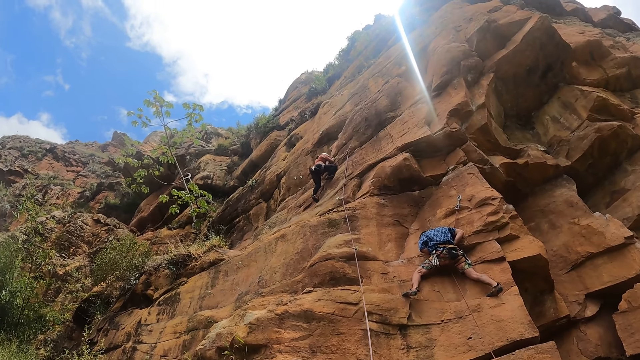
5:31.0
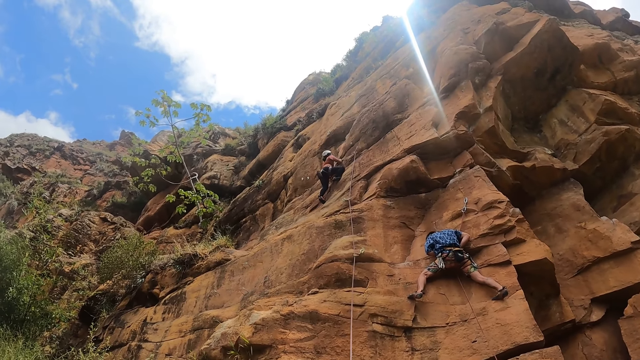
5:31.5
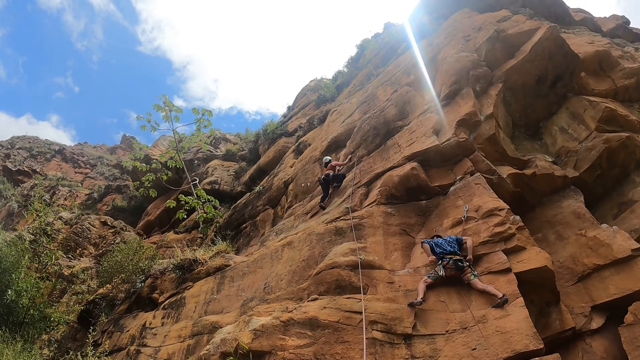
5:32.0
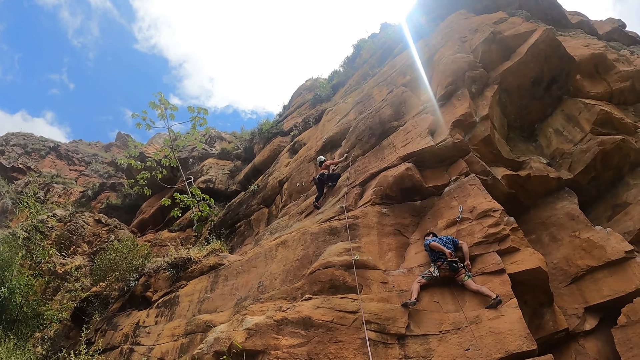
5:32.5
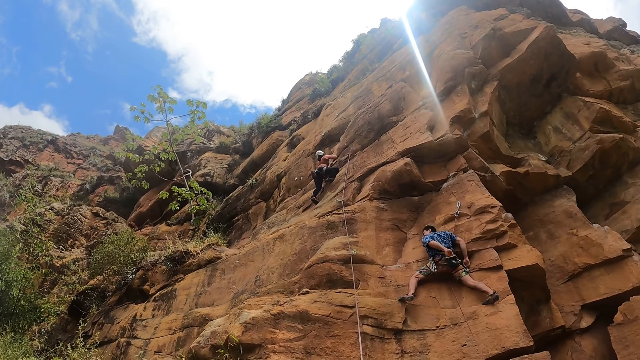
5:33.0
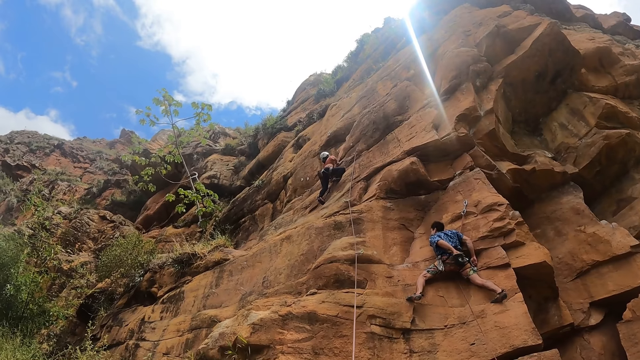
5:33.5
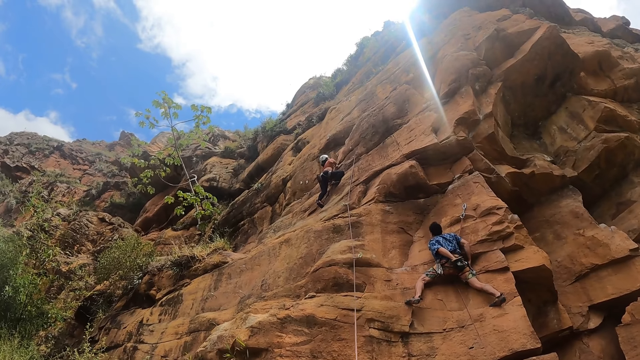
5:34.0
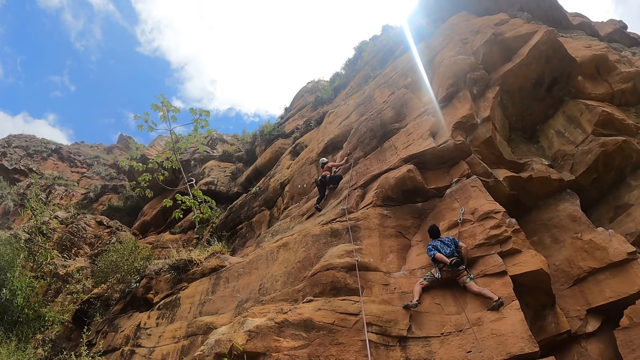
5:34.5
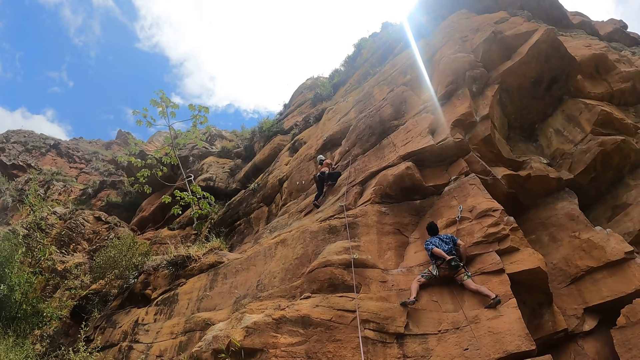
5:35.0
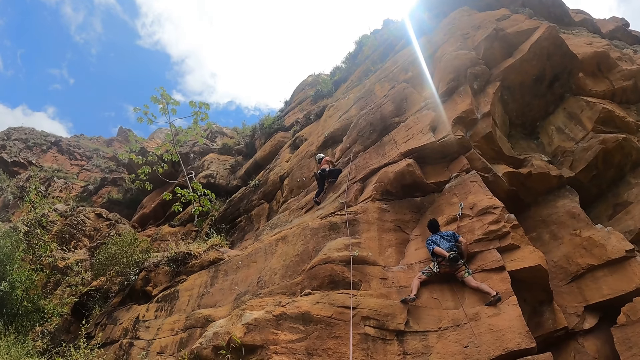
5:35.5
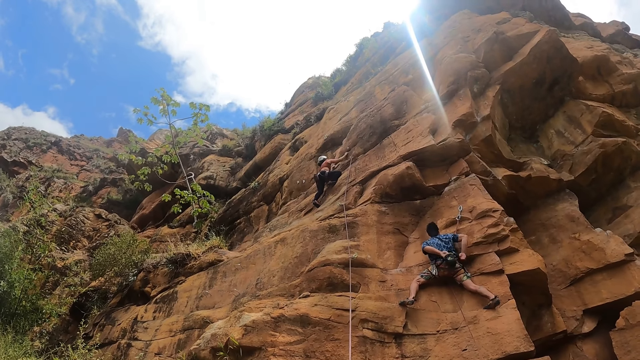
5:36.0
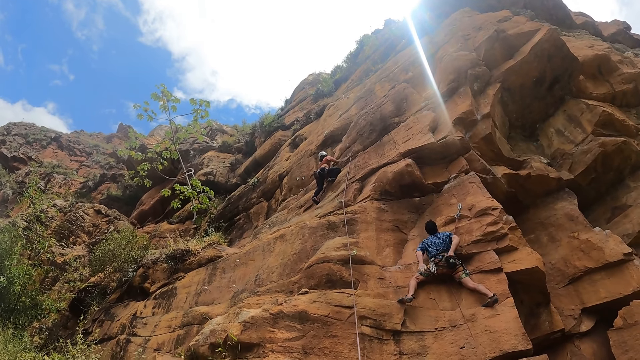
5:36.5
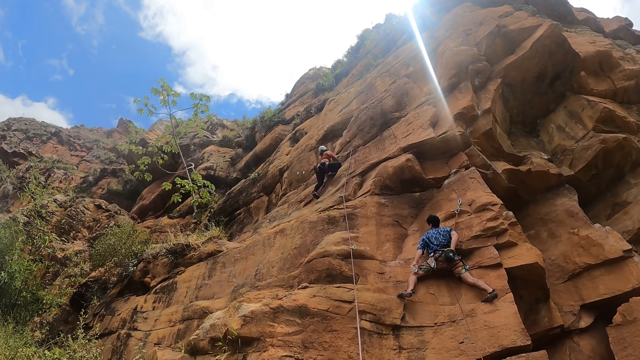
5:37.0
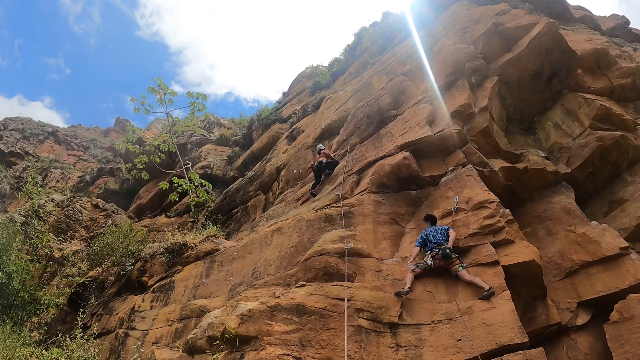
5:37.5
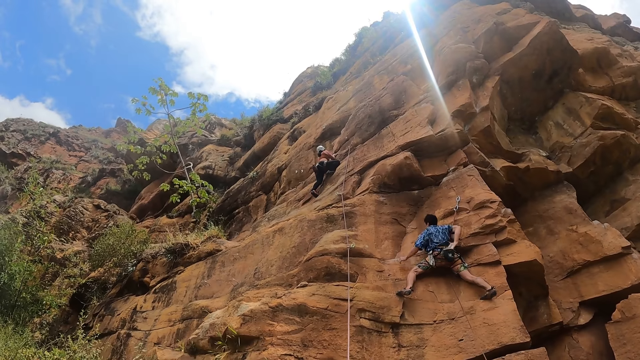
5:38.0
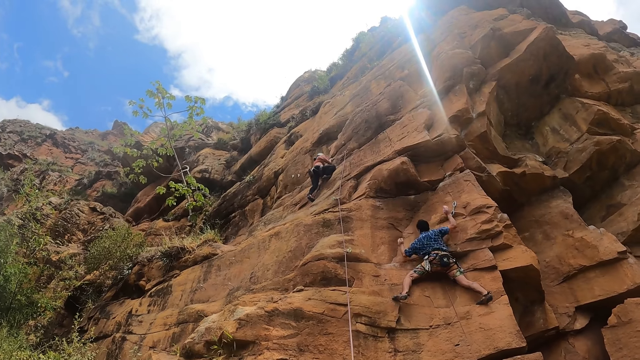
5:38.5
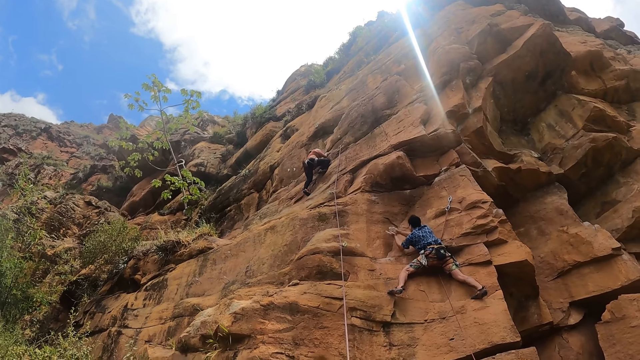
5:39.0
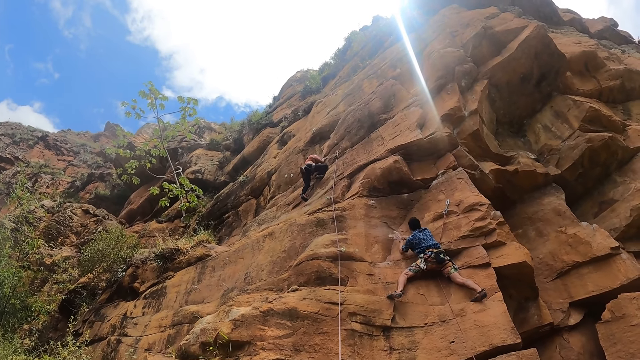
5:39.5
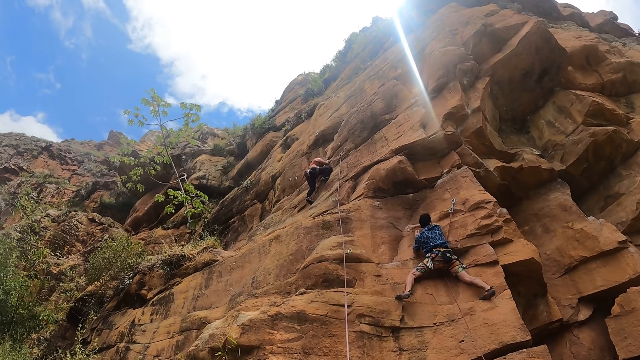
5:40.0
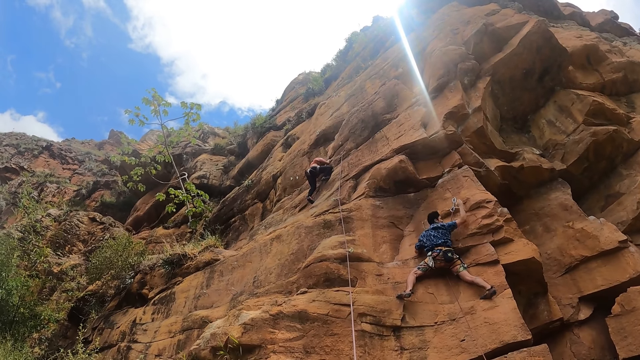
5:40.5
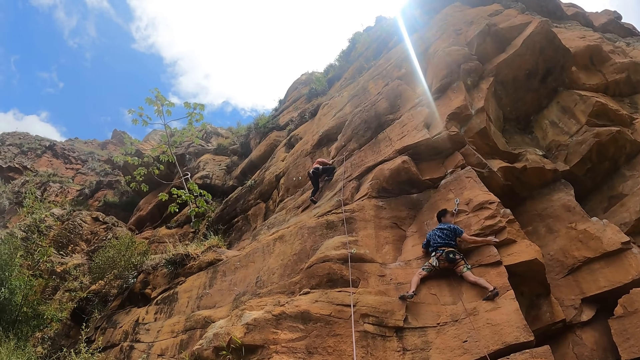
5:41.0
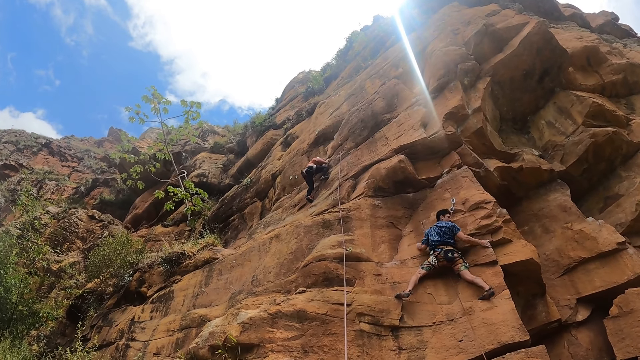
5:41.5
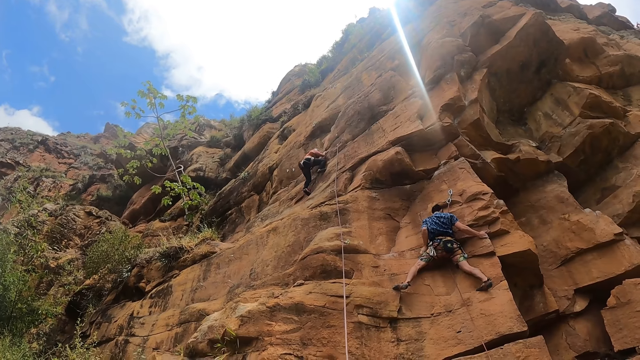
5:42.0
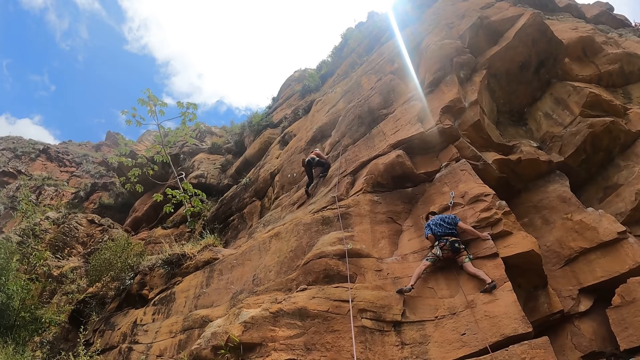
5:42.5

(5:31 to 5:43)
A man dips his left hand in a chalk bag. The man dips his right hand in the chalk bag. The man claps.

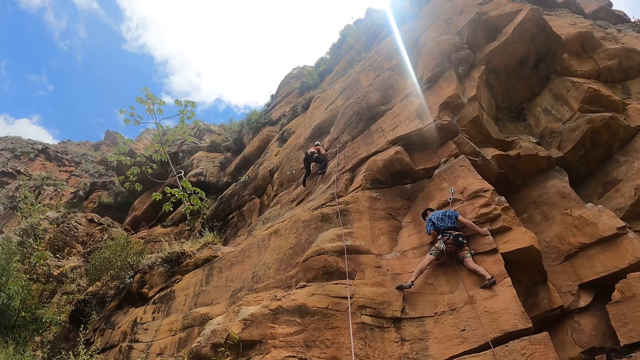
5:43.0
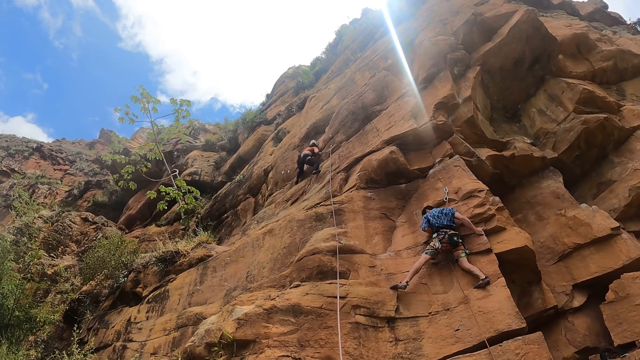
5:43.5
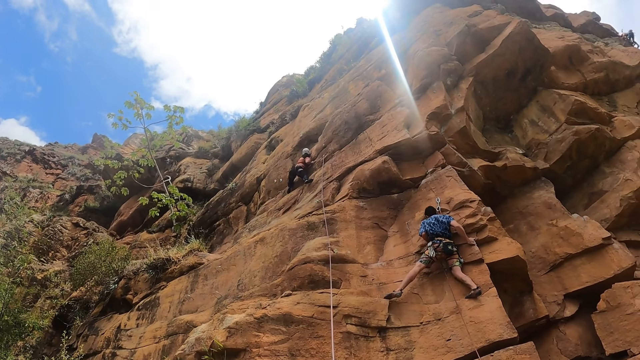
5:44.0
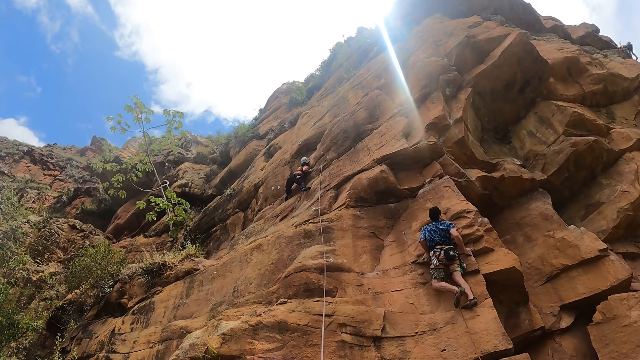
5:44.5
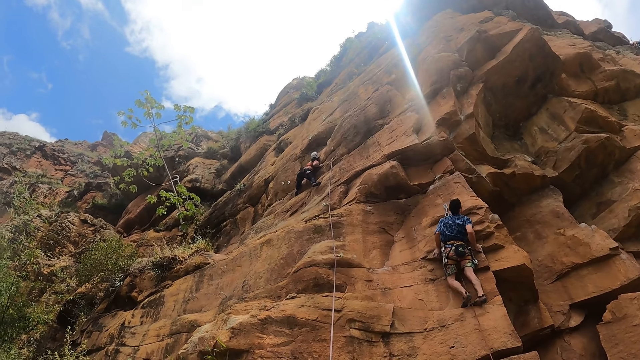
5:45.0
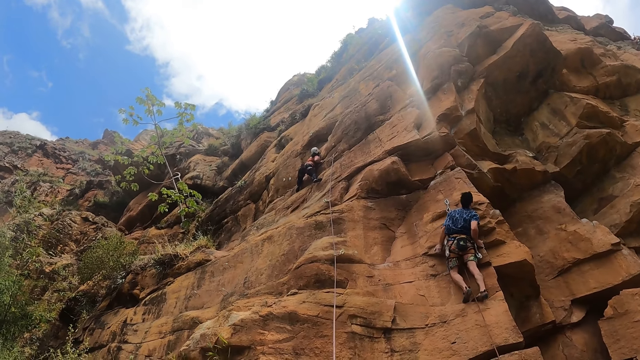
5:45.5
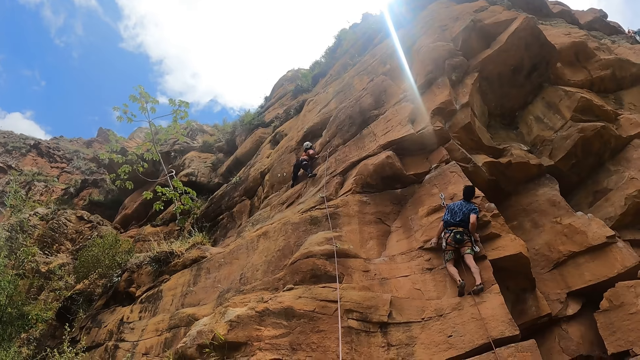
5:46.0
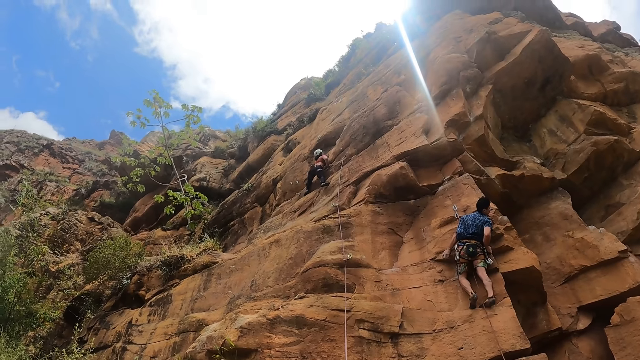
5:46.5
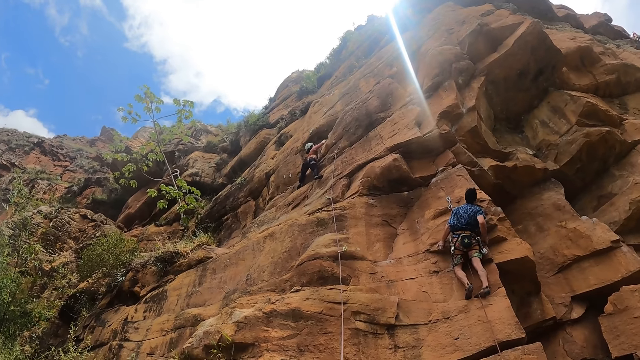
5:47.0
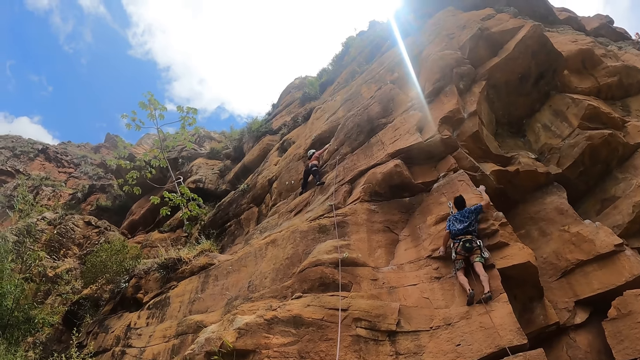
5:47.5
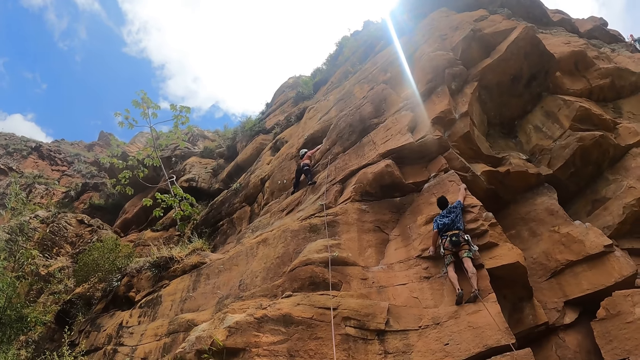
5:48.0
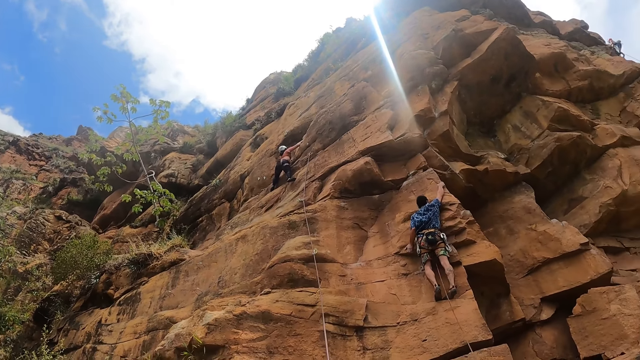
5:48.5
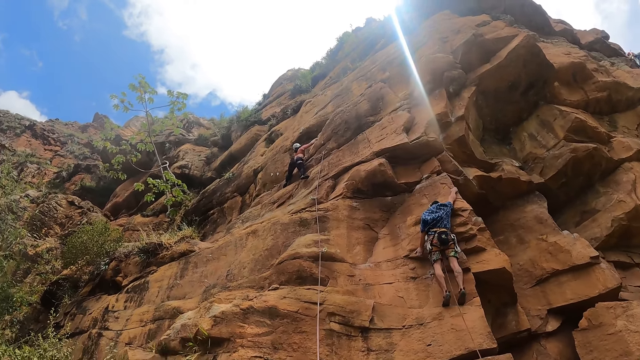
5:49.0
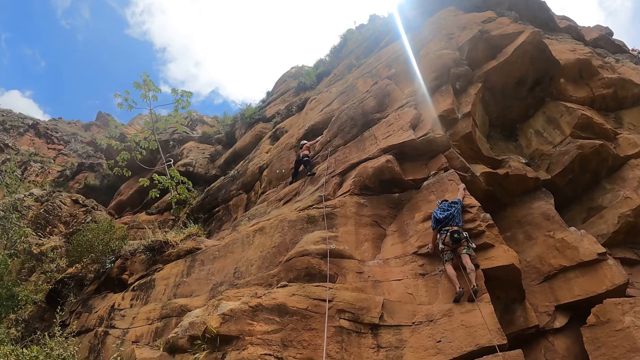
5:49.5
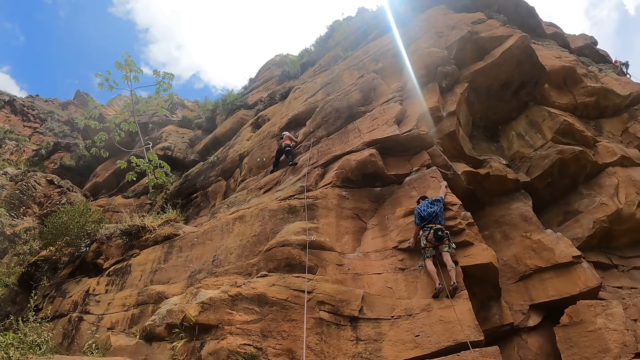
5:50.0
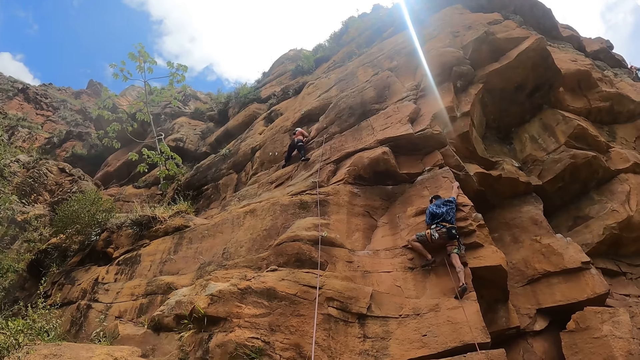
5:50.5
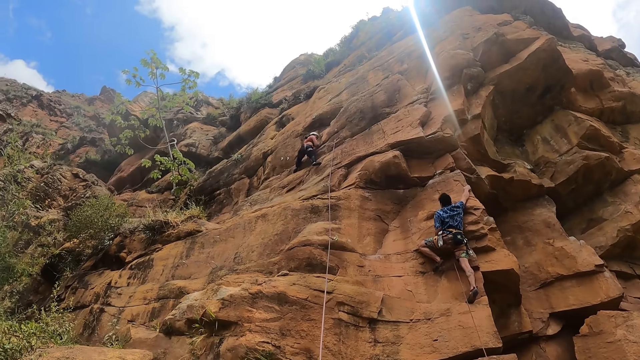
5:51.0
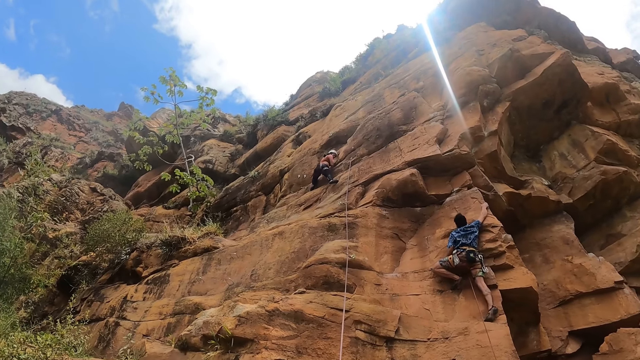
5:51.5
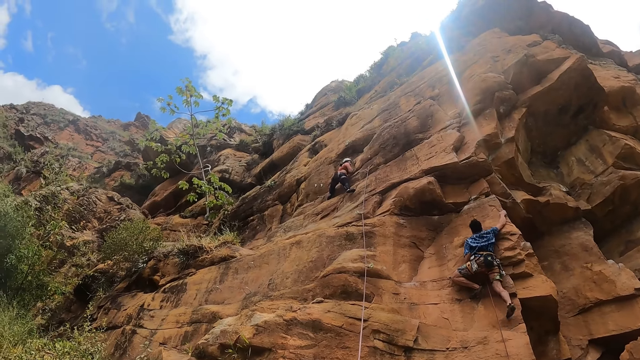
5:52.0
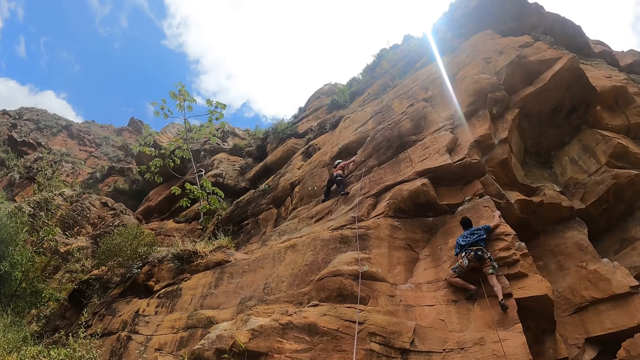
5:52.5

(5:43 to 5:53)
A man moves around. The man climbs a rock.
